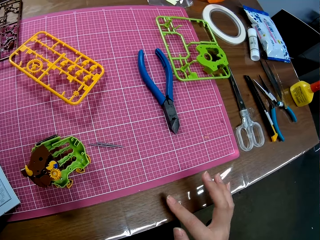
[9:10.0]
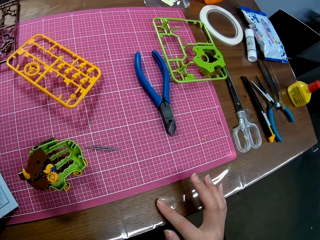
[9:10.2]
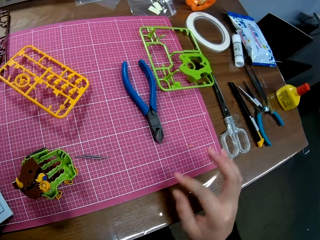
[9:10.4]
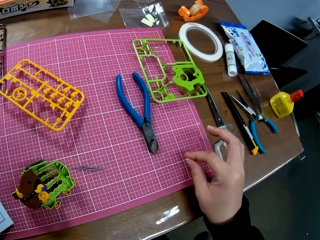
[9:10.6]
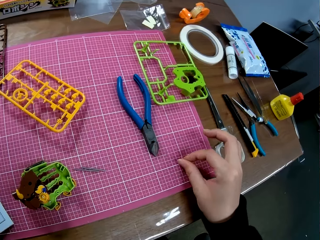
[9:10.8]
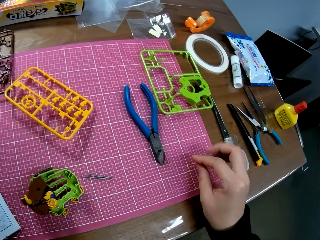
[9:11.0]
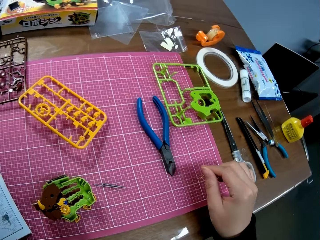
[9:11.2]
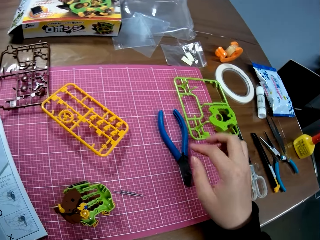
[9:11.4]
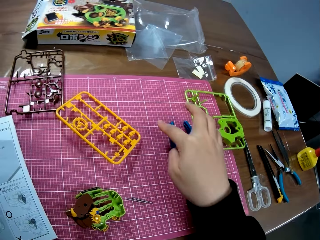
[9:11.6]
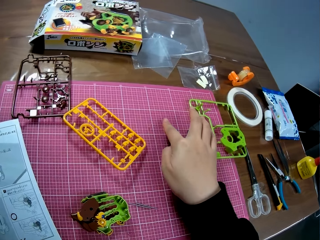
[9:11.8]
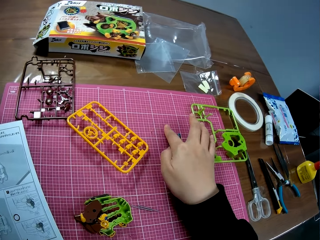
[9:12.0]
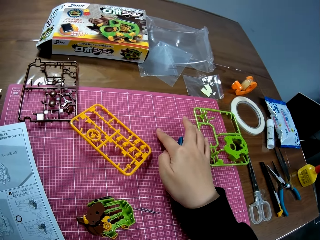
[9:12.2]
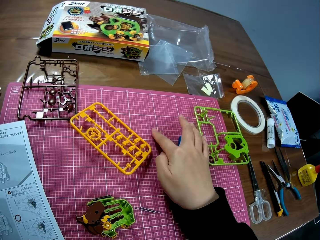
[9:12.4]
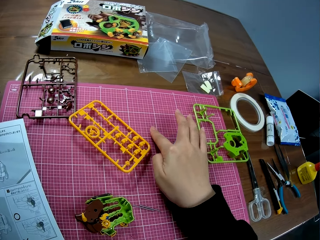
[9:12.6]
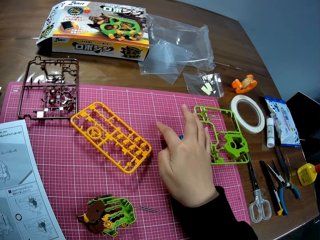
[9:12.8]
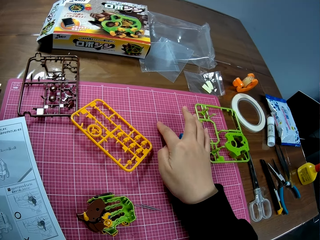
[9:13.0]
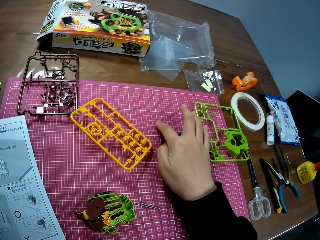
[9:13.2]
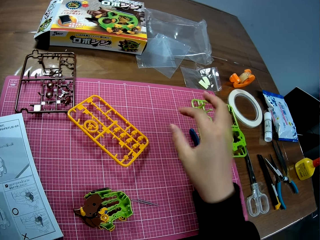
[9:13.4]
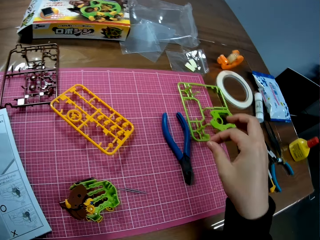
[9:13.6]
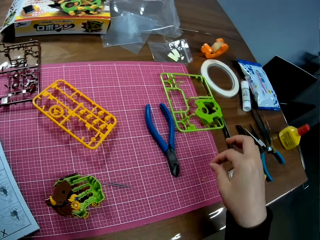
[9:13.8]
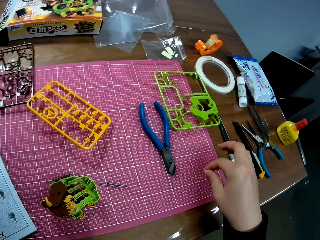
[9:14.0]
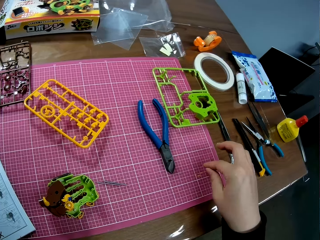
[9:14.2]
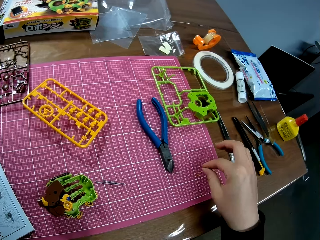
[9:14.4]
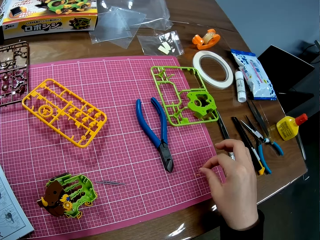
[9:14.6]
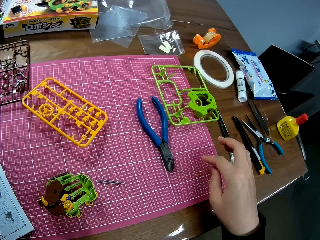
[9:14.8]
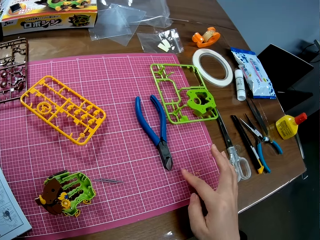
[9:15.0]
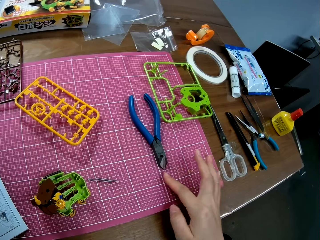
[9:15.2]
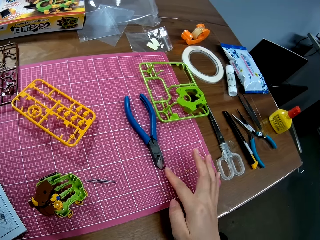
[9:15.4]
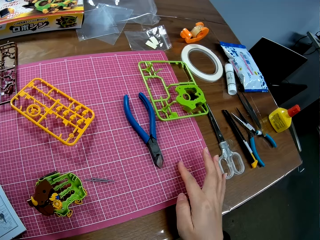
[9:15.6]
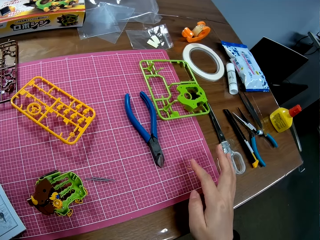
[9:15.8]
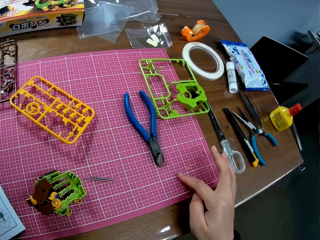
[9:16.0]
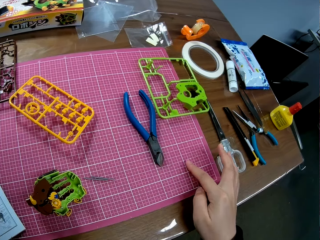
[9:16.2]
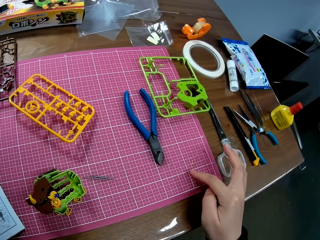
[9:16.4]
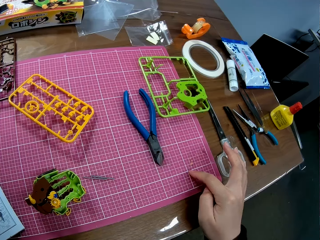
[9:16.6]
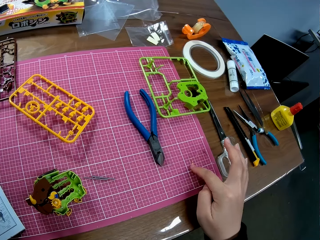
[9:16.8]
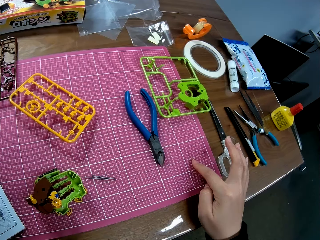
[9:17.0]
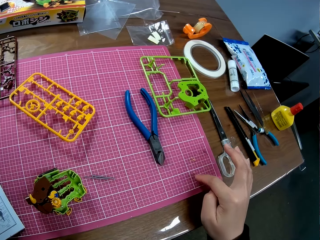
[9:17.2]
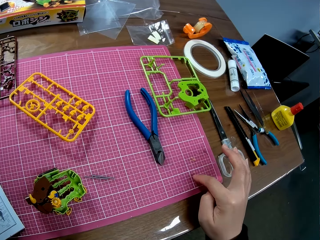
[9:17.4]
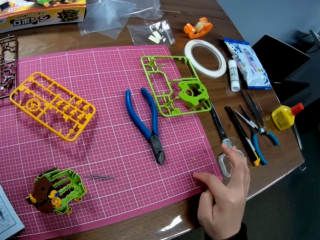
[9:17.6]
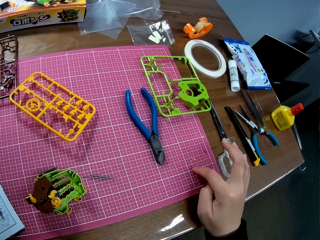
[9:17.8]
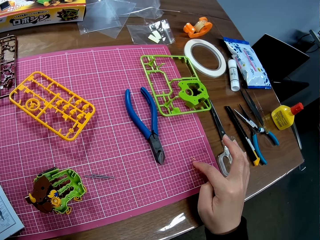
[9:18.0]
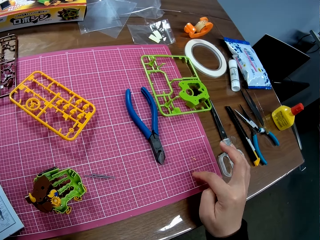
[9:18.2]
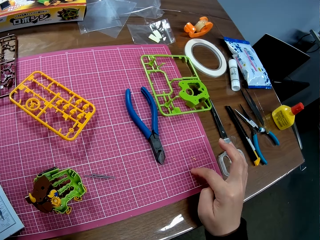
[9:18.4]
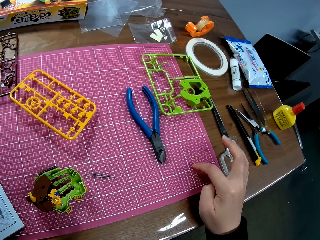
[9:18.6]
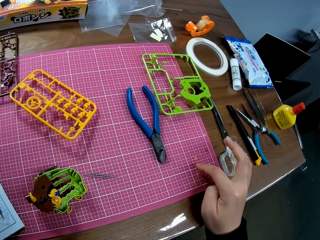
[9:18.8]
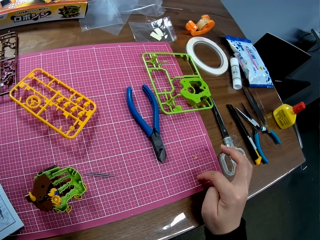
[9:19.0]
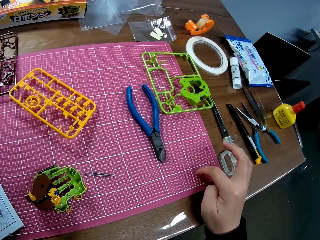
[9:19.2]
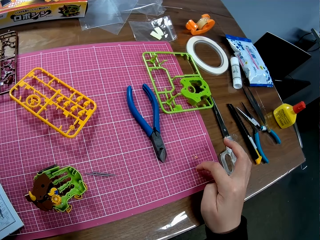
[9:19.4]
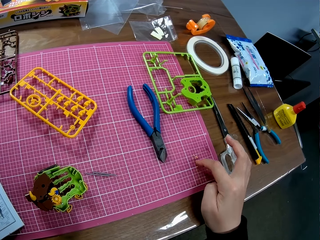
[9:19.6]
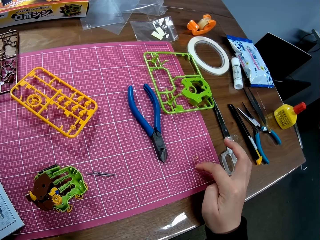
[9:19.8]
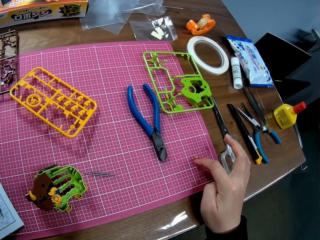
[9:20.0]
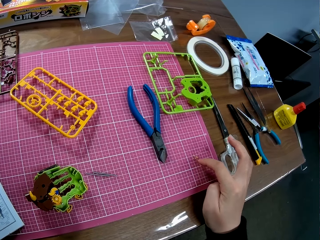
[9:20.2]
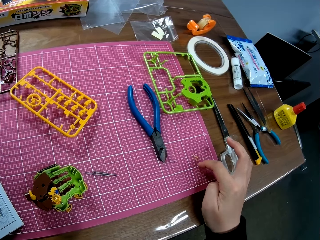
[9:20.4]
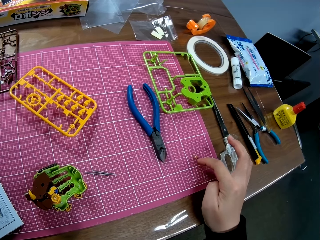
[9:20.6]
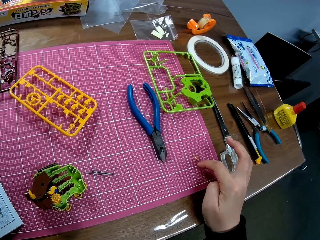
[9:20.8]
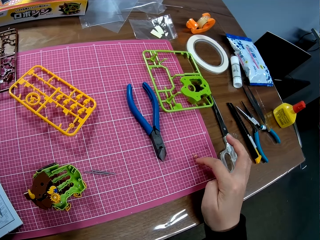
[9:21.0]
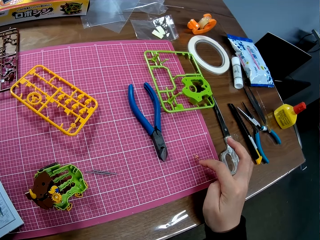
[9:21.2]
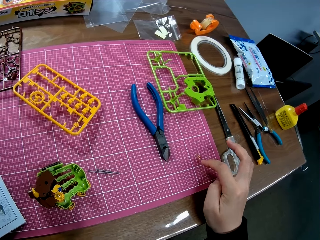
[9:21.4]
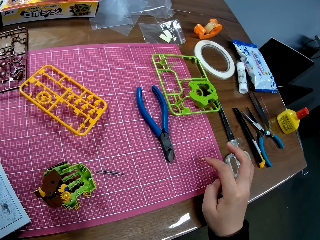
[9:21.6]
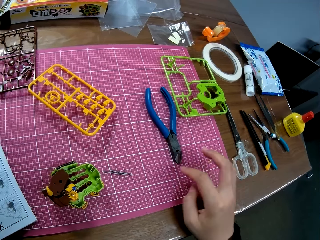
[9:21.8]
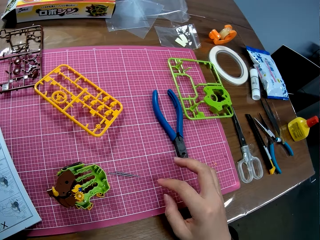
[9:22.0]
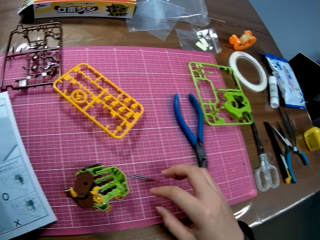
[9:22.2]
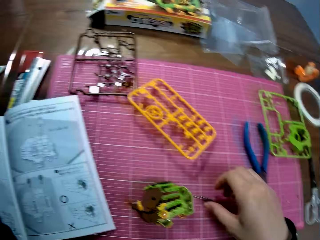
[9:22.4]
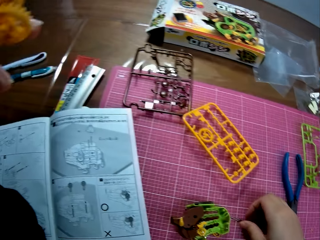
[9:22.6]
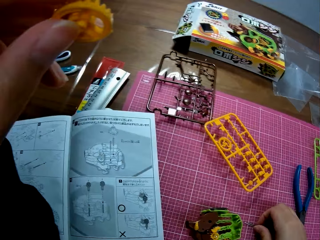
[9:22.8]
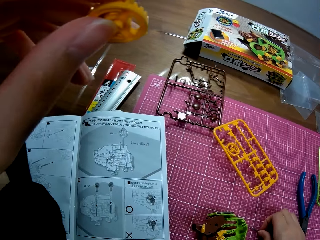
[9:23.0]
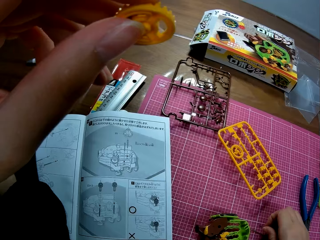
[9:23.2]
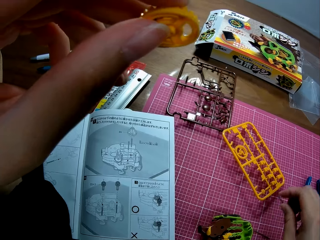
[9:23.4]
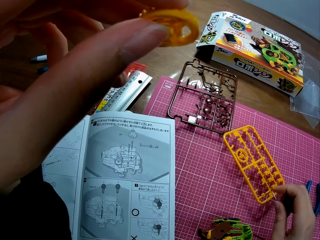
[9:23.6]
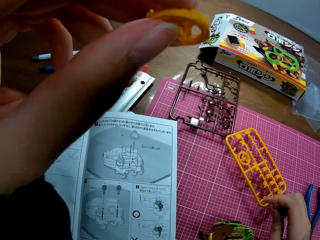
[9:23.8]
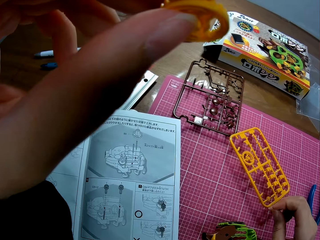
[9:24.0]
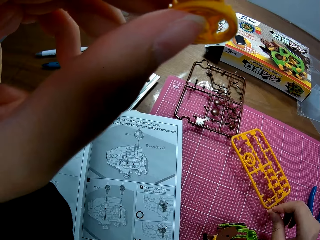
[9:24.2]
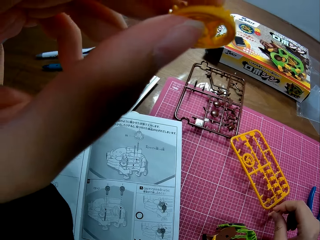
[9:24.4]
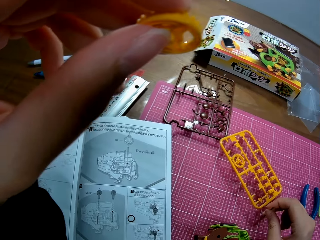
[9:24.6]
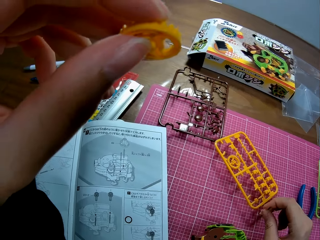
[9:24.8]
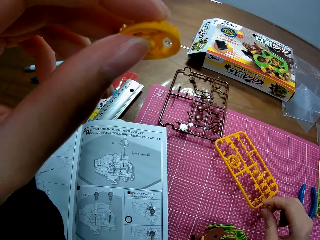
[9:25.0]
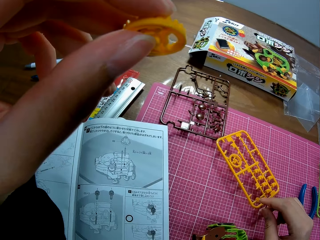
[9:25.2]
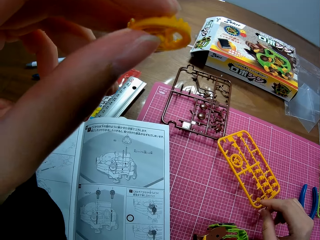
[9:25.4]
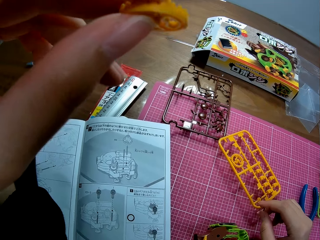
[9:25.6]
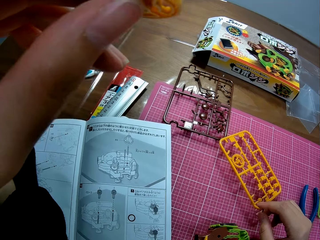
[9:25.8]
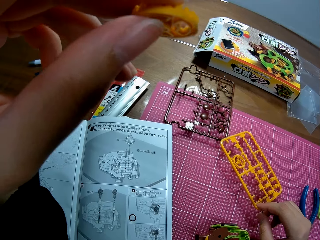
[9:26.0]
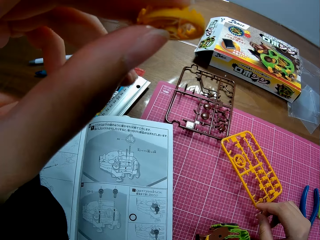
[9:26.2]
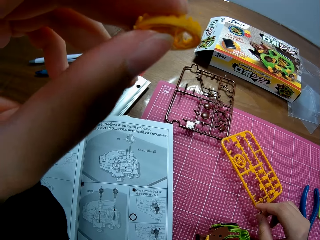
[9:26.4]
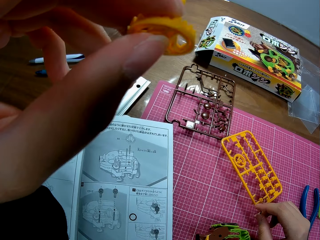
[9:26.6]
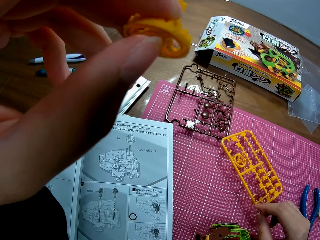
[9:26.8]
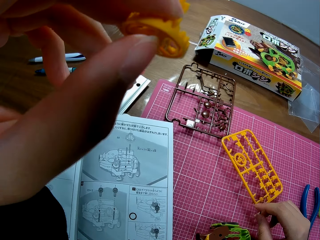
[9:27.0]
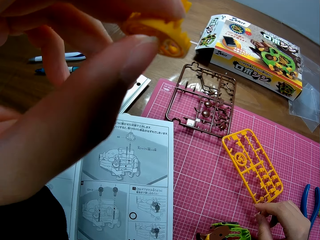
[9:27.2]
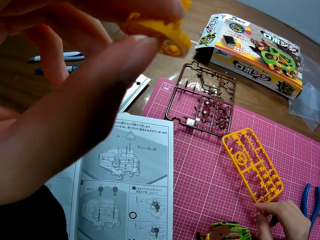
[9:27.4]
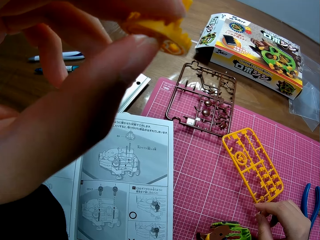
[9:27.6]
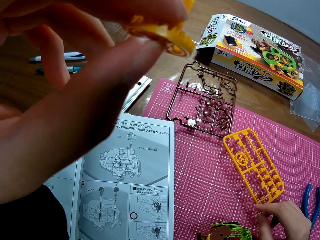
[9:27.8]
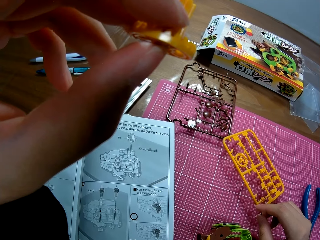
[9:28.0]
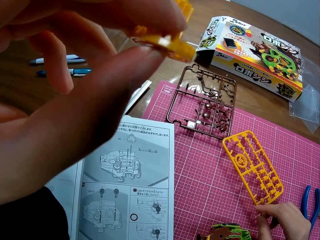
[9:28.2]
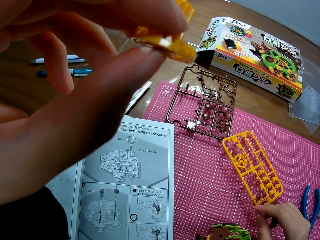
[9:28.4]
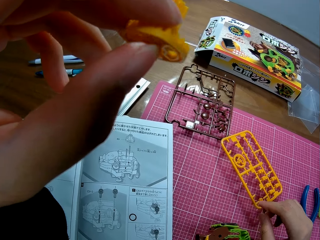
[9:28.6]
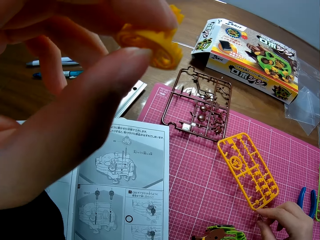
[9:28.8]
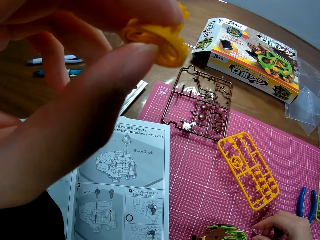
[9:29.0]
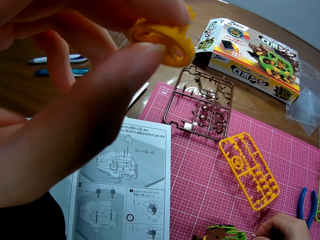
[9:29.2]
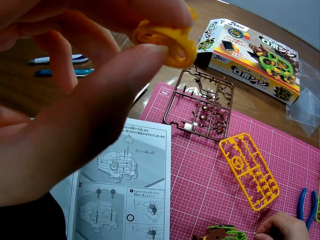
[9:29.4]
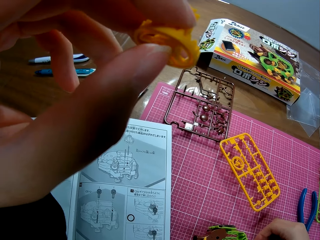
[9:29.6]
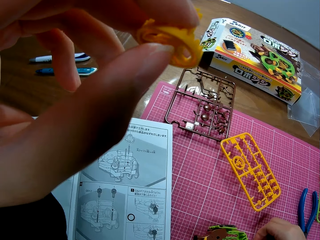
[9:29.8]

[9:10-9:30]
The camera wearer picks dirt. They place the dirt on the table. They pick up the small metal on the table. They look at the sketch book.

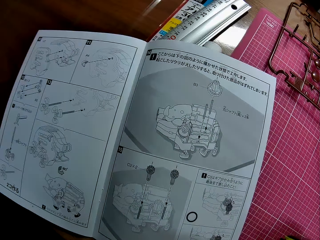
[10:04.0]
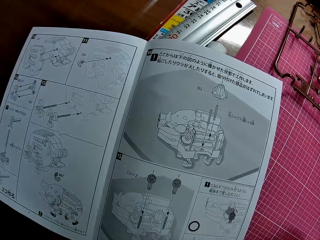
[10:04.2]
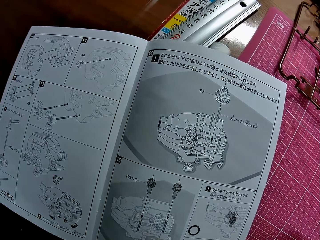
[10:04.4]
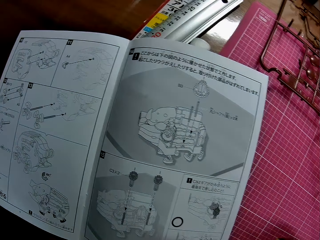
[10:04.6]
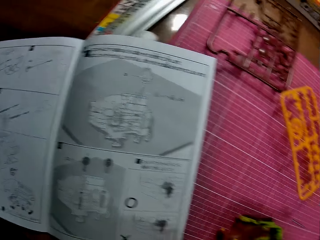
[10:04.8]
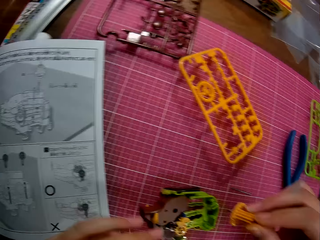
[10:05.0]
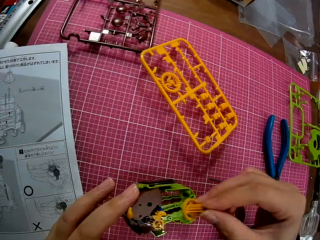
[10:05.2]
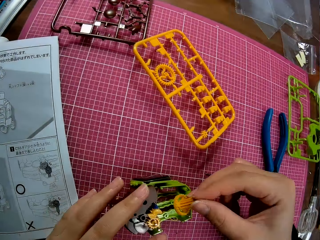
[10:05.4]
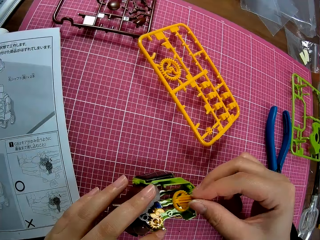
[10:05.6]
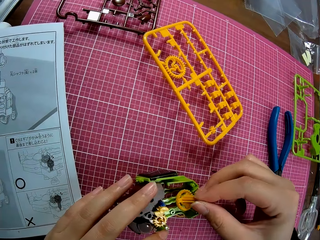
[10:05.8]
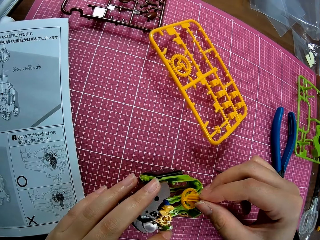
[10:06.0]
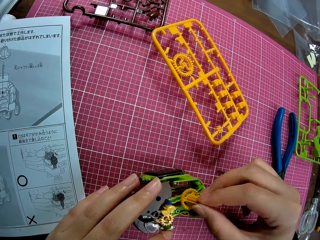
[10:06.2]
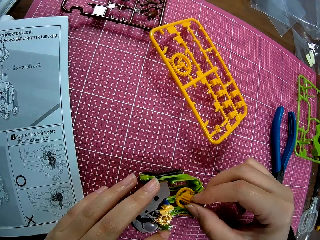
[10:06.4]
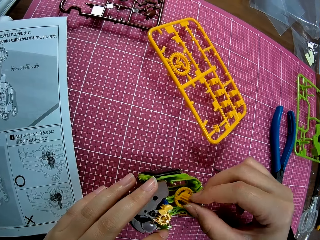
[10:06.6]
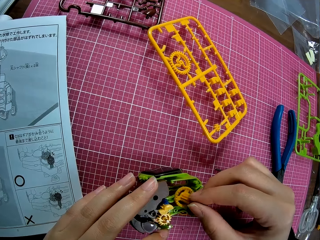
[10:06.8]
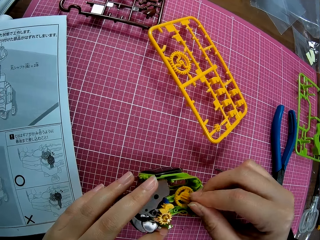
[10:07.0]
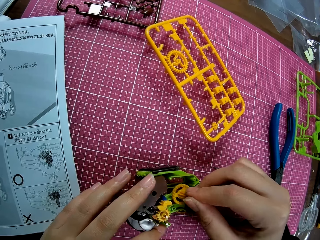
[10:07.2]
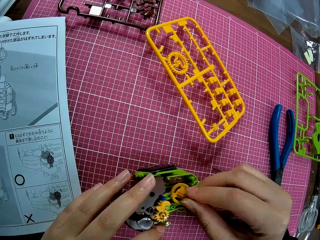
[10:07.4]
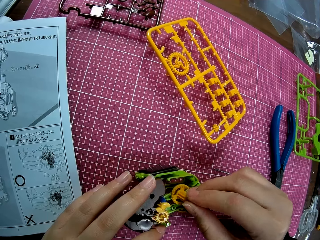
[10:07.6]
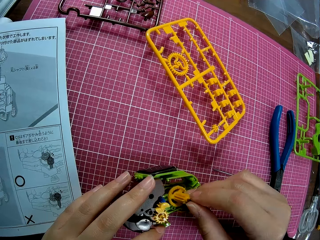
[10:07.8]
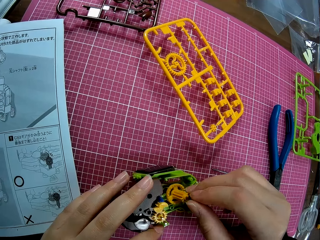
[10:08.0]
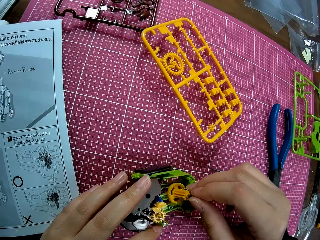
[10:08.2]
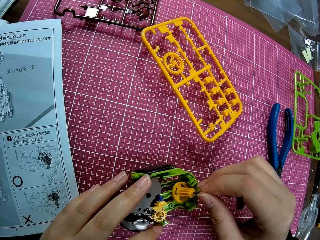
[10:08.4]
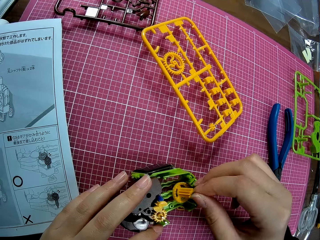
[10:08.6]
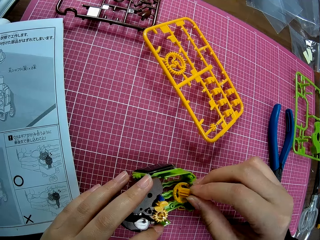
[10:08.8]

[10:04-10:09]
The camera wearer fixes the plastic pig puzzle model. They place a plastic piece on a plastic mechanical model on the table.
